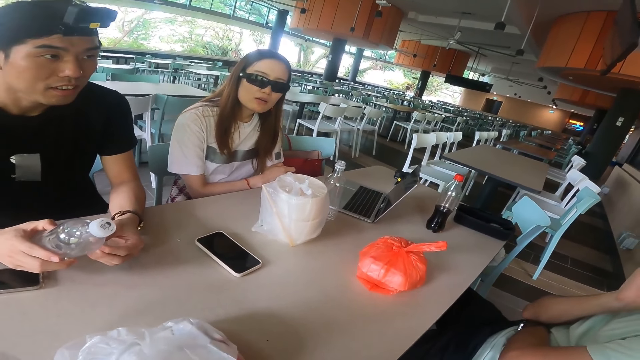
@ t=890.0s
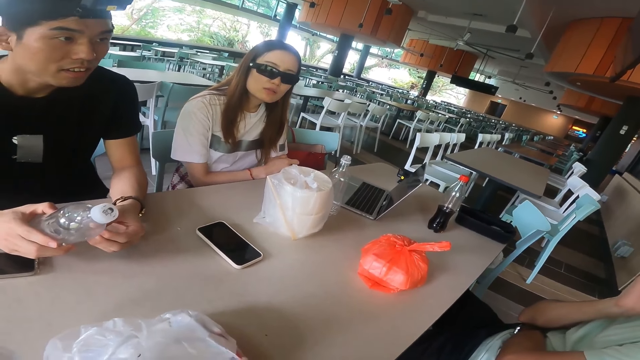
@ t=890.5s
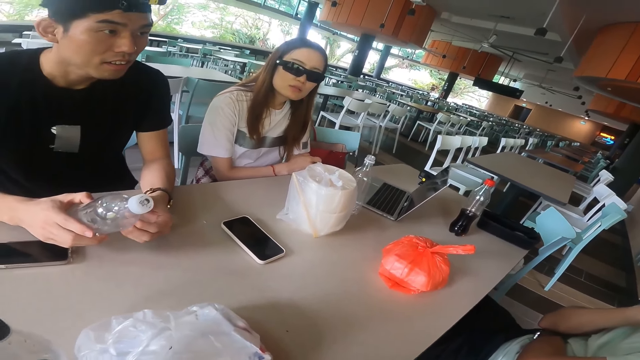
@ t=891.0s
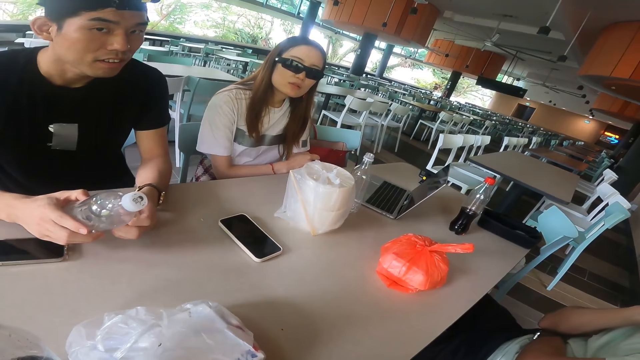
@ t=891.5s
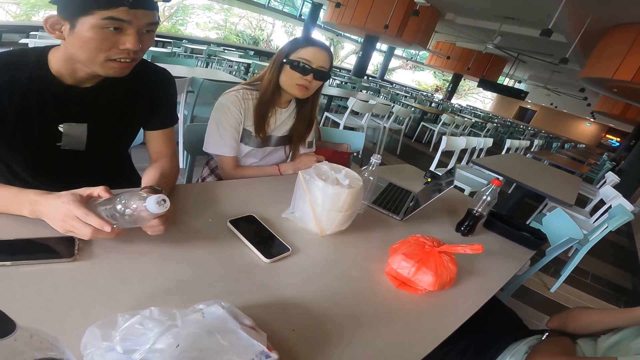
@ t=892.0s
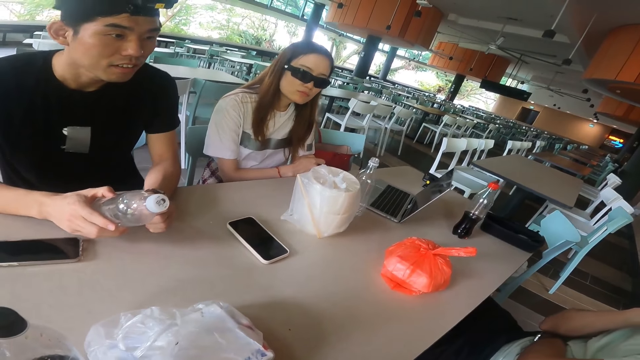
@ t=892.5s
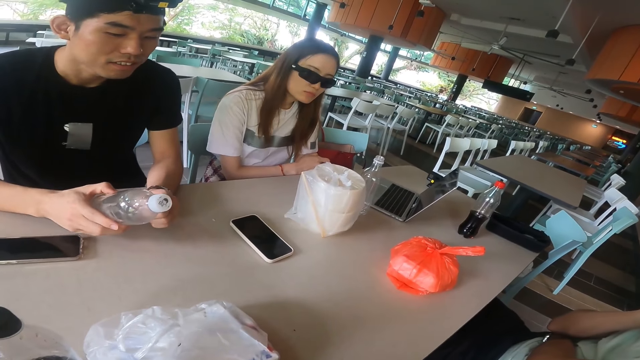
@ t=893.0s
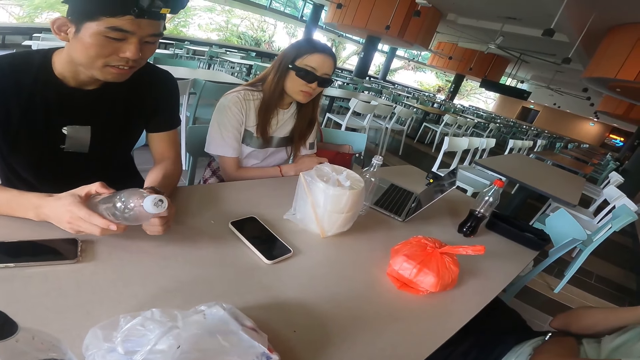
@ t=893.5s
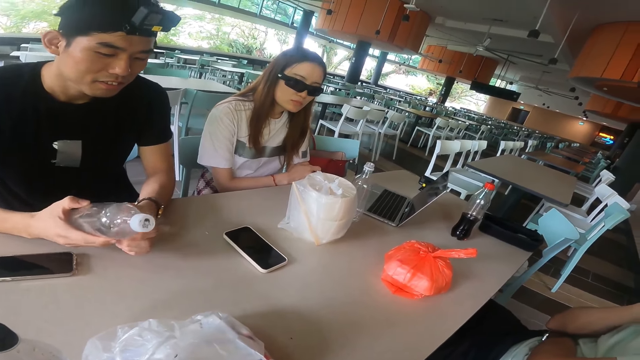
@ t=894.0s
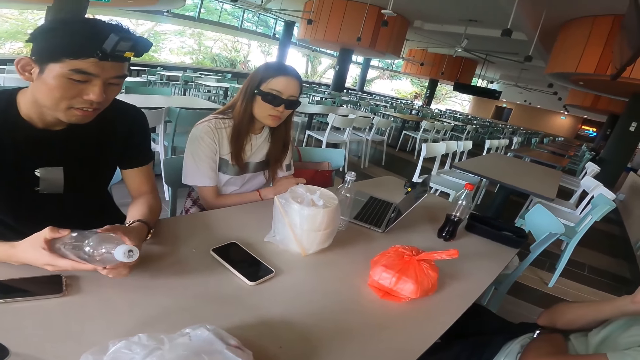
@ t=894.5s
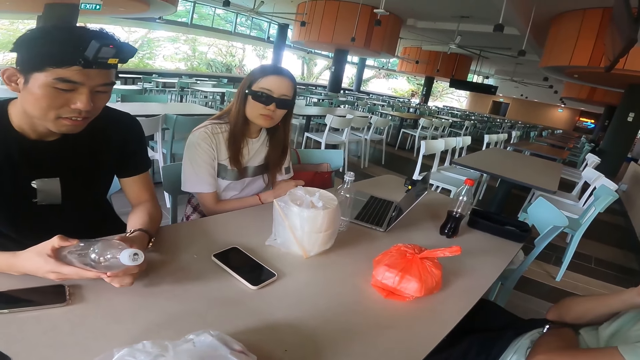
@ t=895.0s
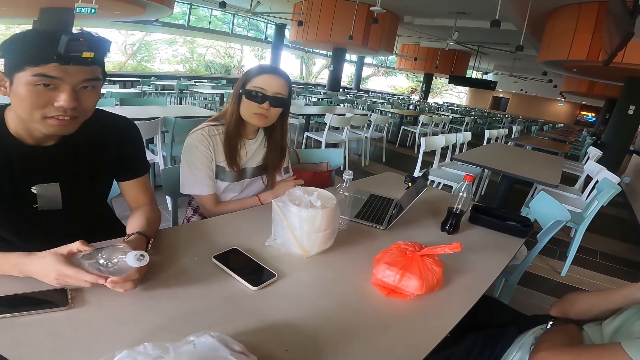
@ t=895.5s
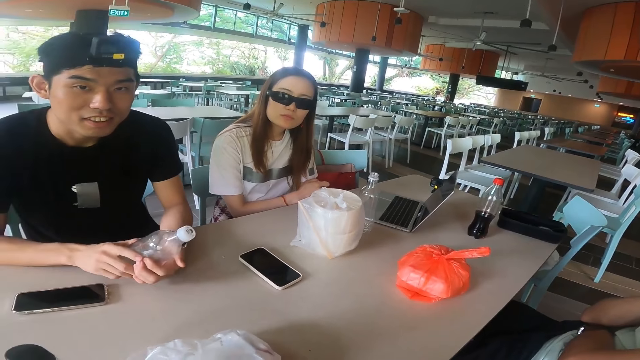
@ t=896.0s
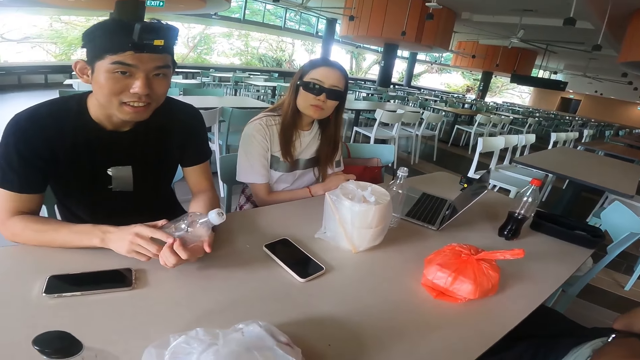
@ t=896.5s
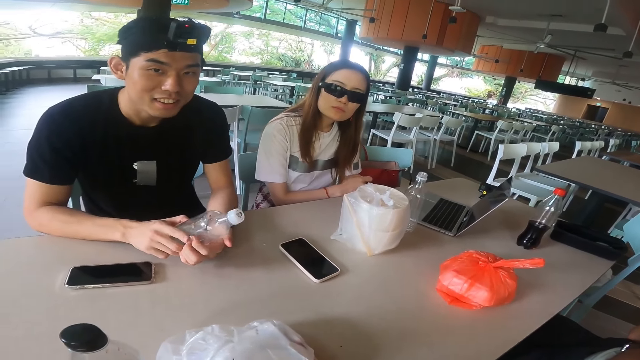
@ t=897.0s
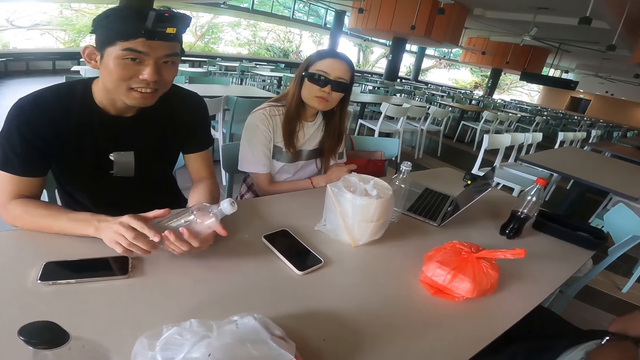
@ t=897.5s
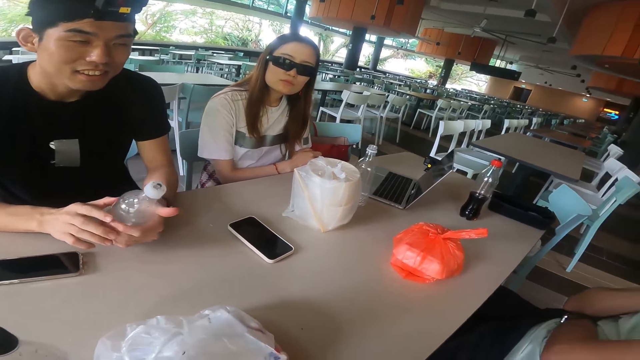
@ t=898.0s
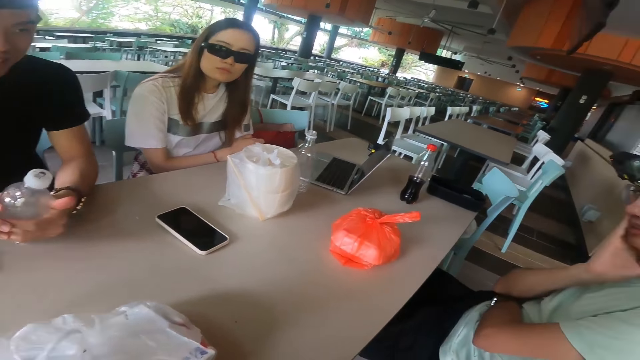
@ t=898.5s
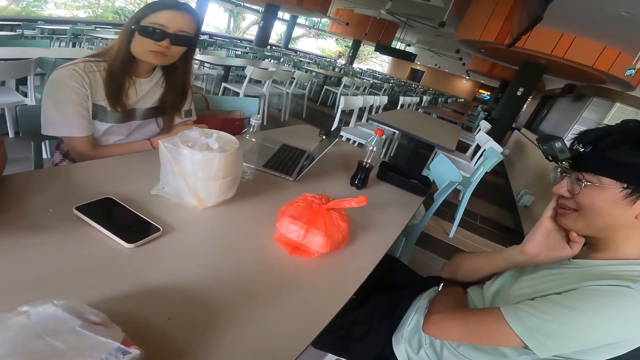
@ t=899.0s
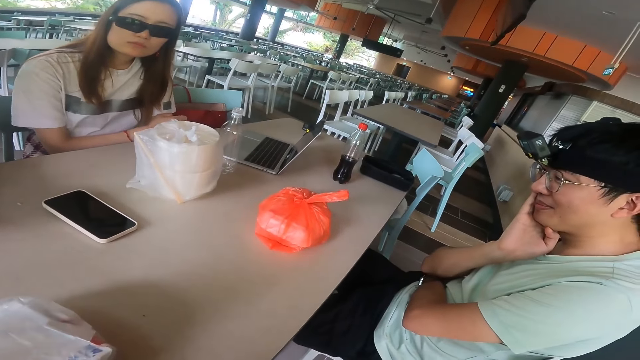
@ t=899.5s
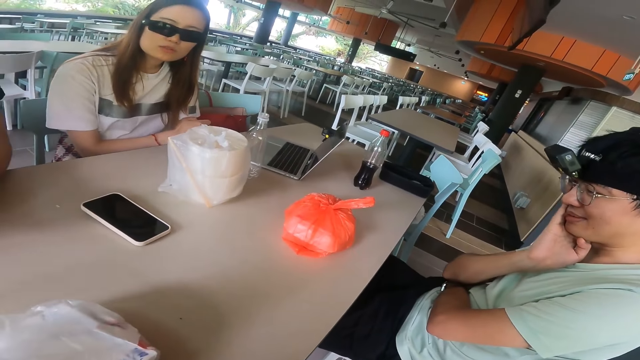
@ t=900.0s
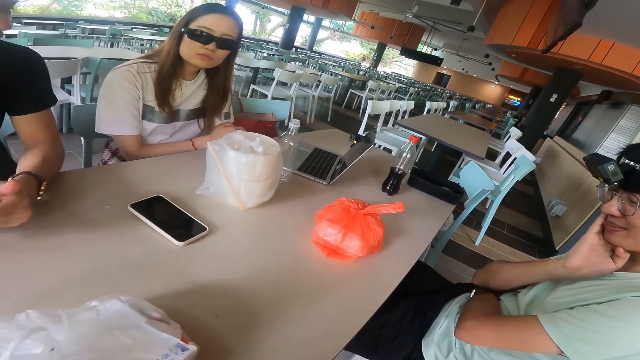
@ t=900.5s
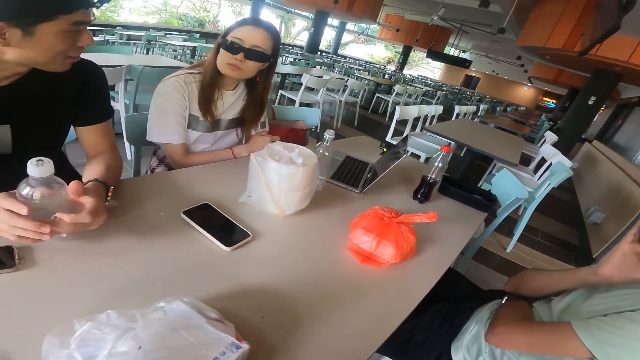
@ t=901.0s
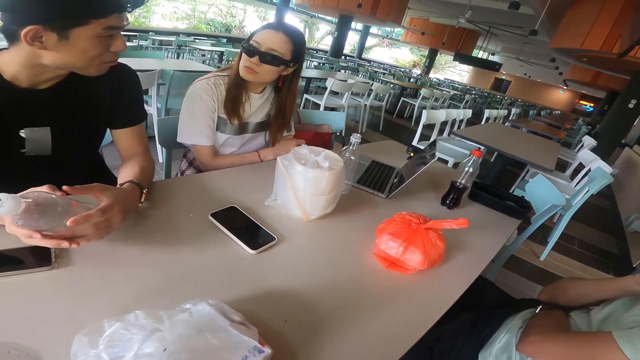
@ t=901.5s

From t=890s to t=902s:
The camera wearer talks. They adjust a hand.

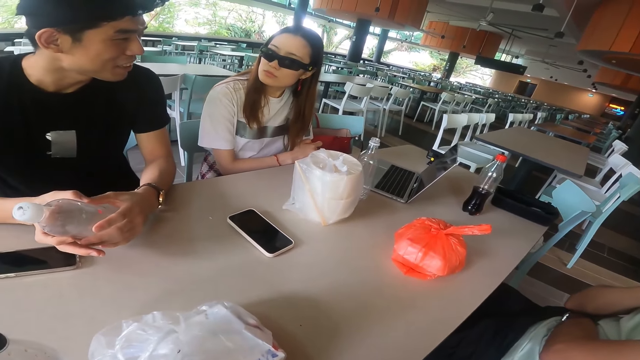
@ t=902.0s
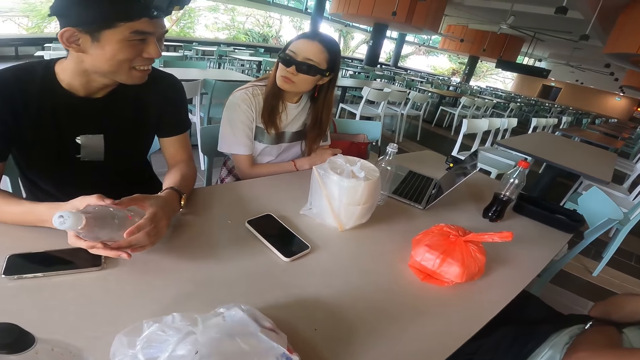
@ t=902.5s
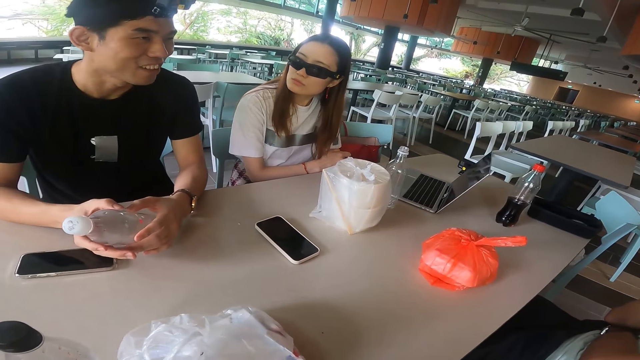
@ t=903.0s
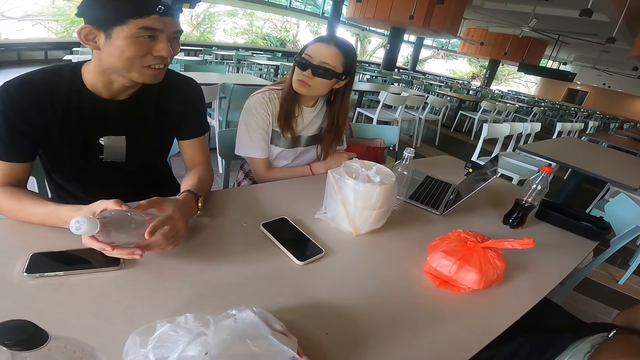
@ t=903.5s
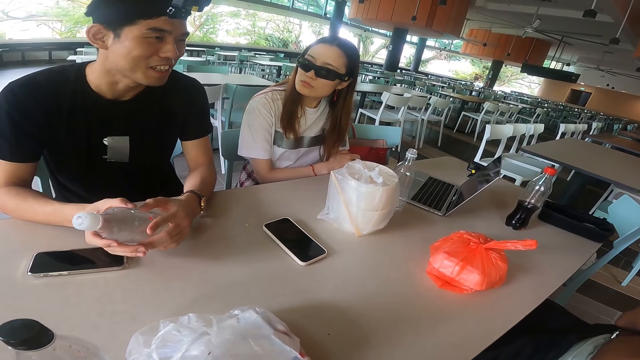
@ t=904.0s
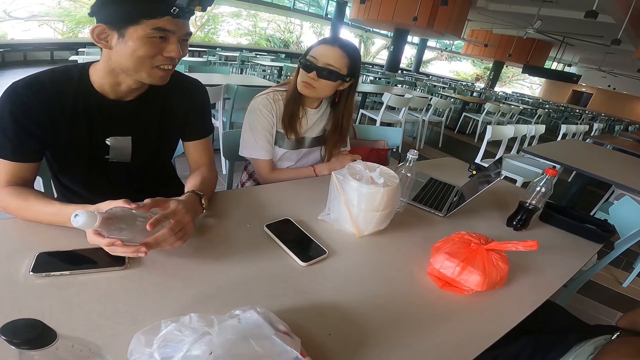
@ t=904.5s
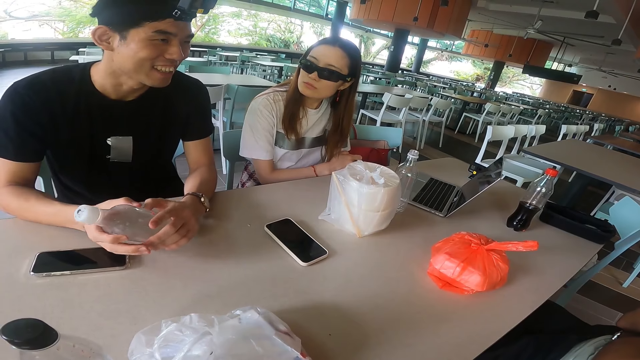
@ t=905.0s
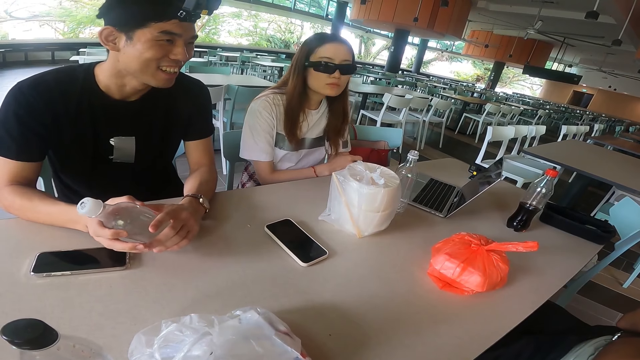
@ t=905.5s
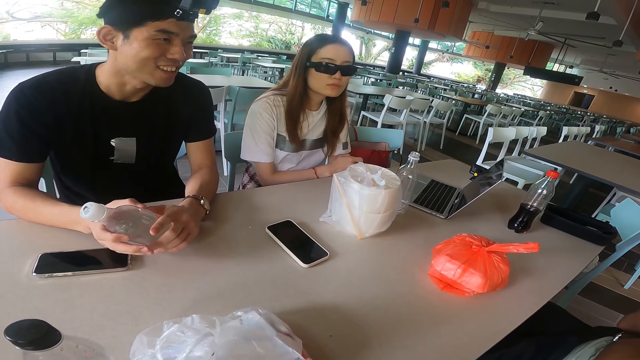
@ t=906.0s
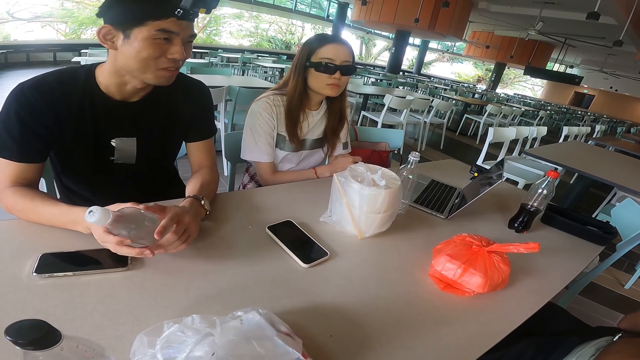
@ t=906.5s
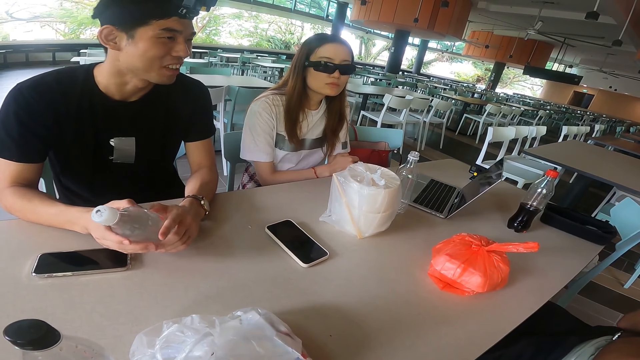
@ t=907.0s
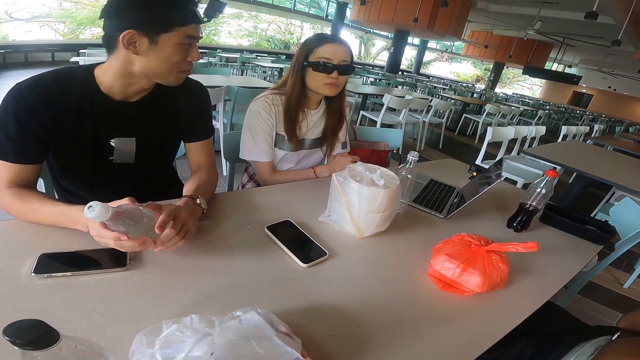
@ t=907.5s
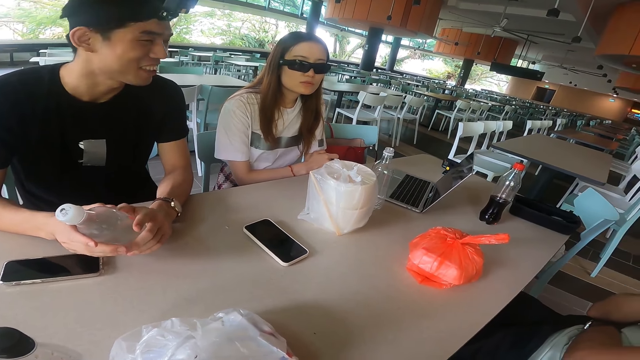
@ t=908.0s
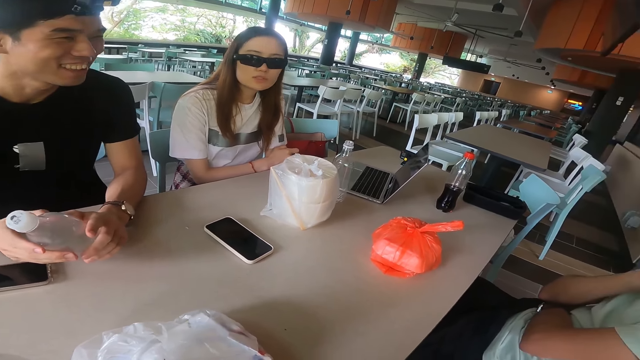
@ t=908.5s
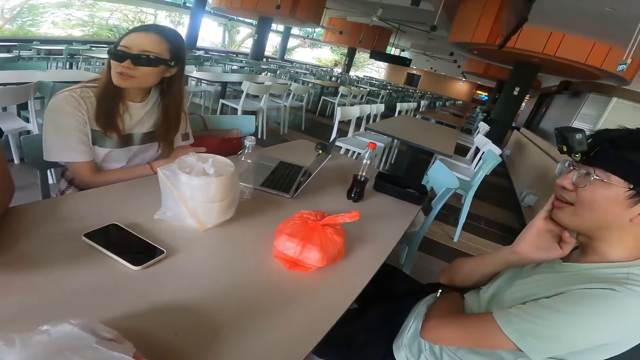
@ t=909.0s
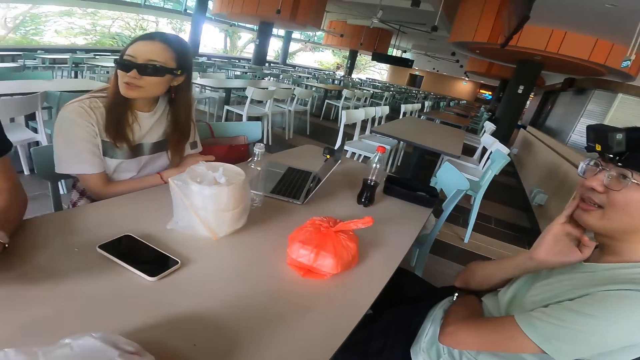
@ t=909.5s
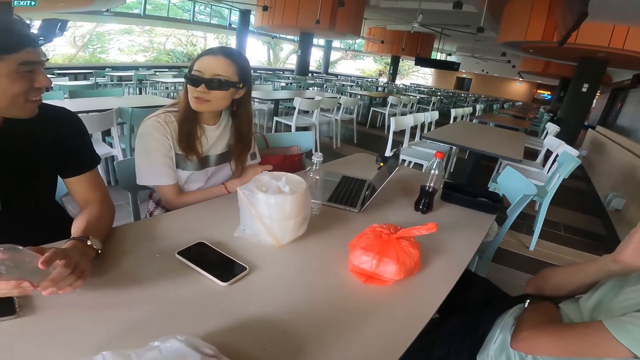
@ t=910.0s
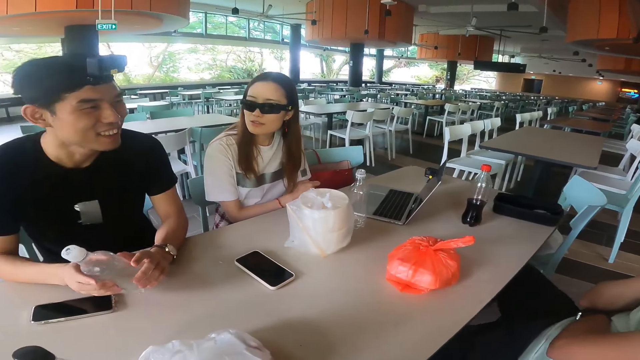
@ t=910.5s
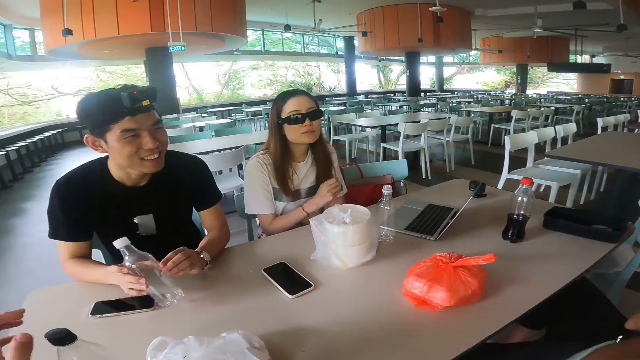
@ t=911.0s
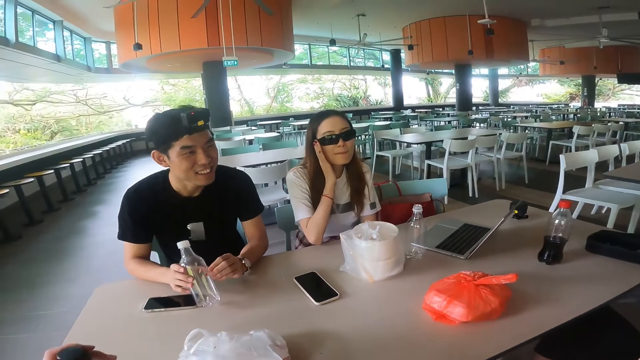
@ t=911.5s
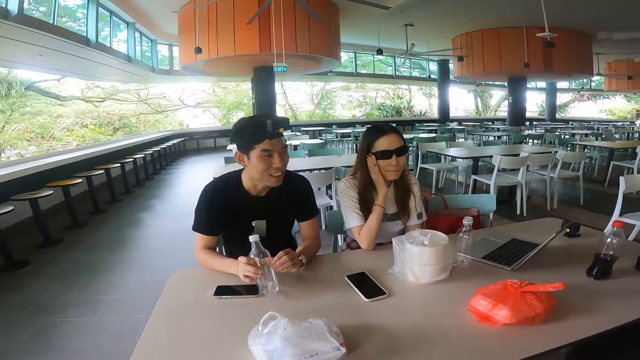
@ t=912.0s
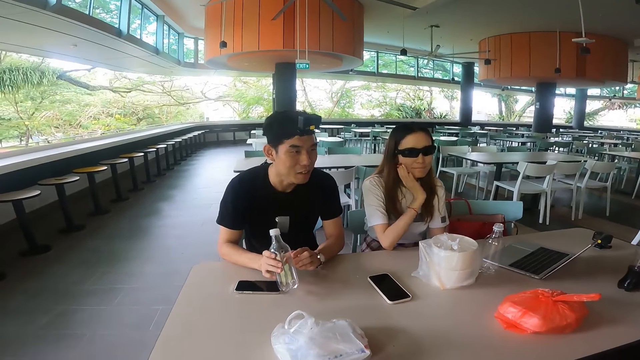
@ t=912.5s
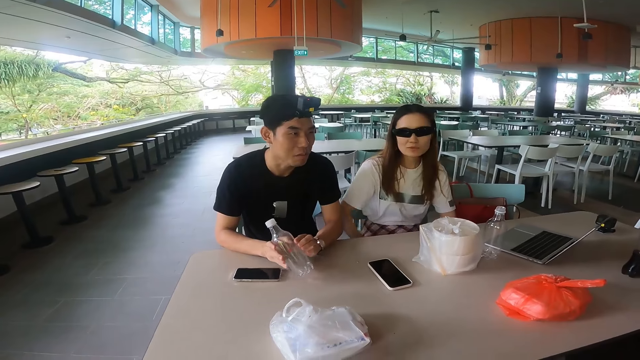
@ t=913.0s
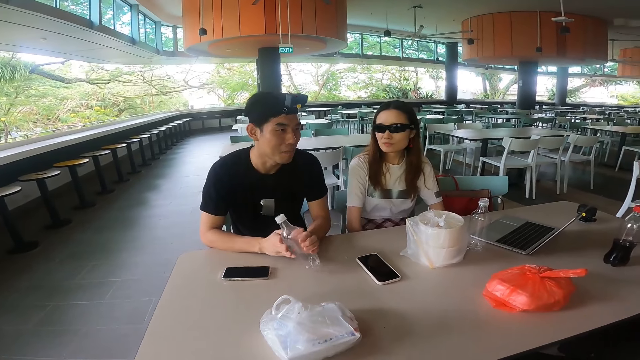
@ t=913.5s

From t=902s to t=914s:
The camera wearer picks up a soda bottle. A woman lifts a hand towards the face. The woman adjusts a hand.
